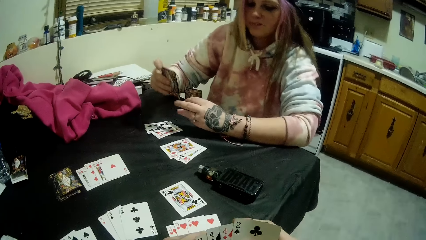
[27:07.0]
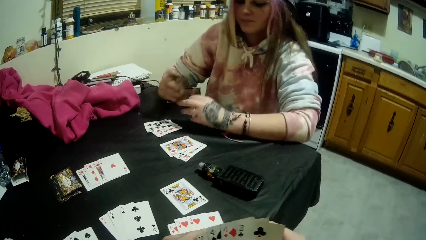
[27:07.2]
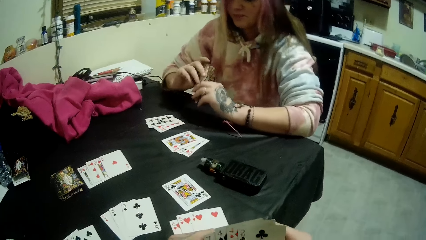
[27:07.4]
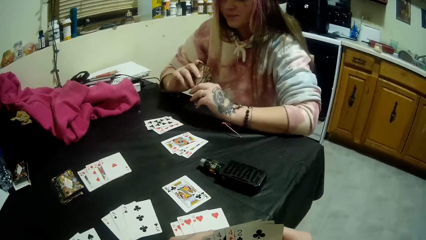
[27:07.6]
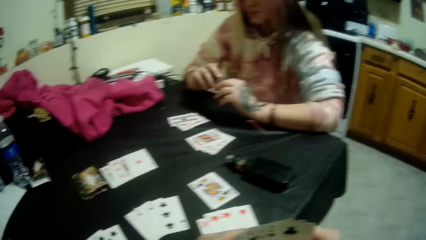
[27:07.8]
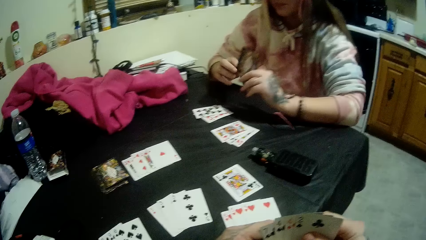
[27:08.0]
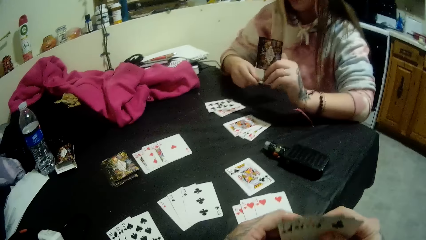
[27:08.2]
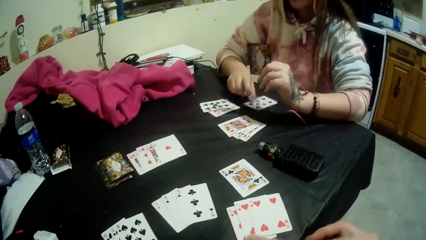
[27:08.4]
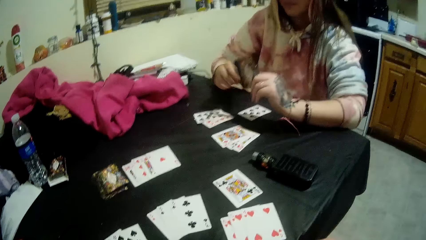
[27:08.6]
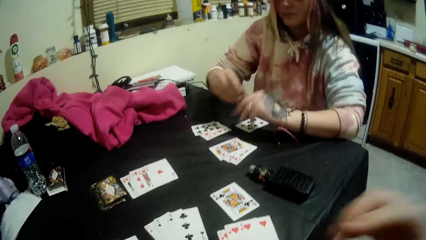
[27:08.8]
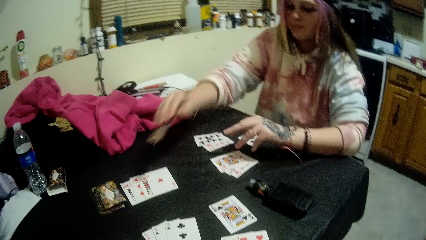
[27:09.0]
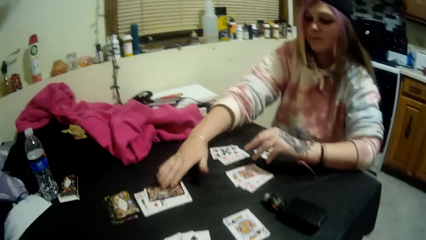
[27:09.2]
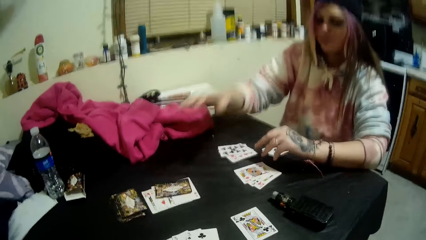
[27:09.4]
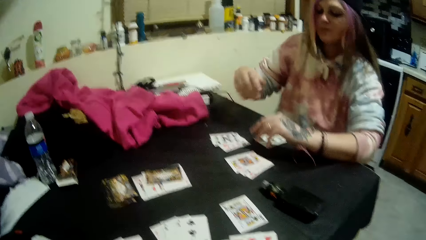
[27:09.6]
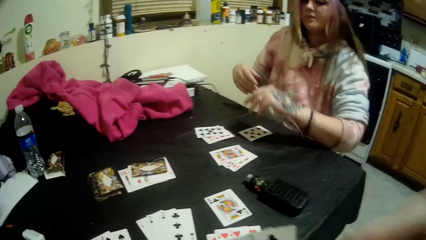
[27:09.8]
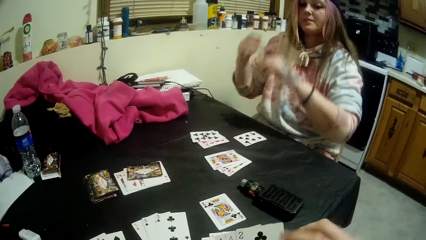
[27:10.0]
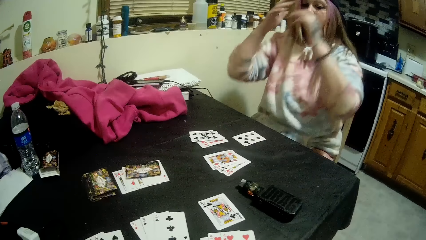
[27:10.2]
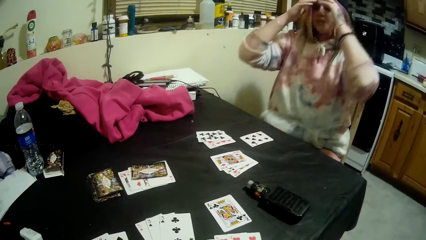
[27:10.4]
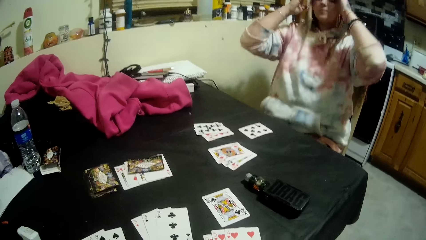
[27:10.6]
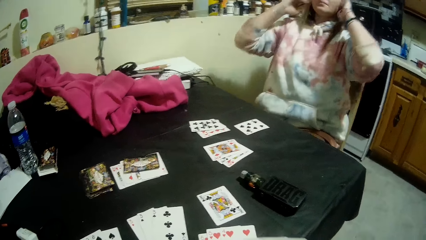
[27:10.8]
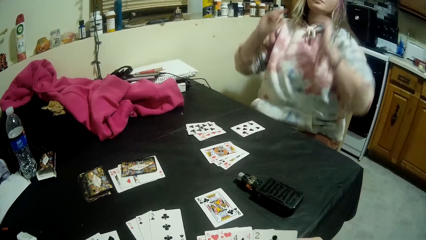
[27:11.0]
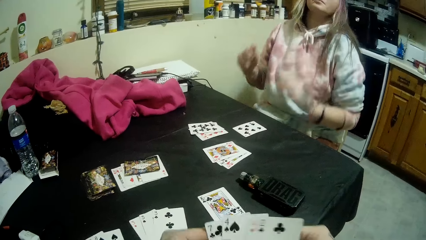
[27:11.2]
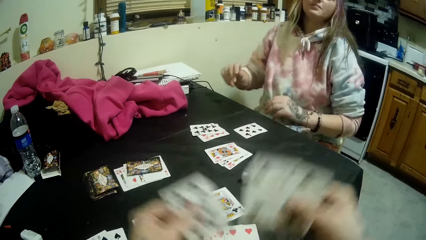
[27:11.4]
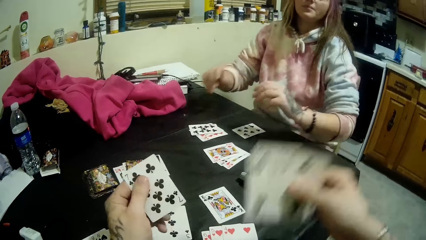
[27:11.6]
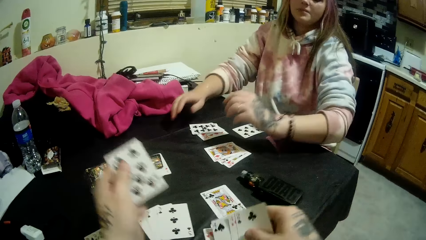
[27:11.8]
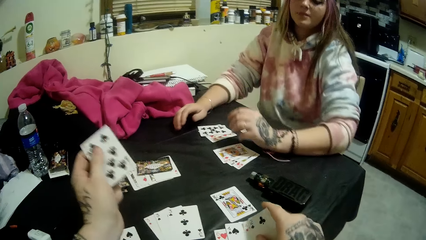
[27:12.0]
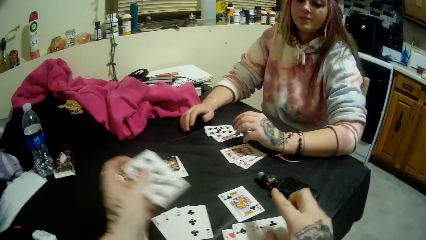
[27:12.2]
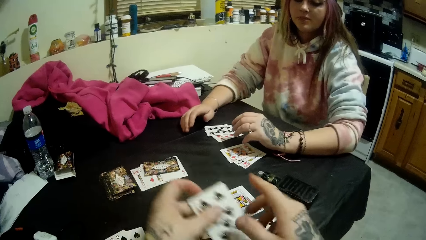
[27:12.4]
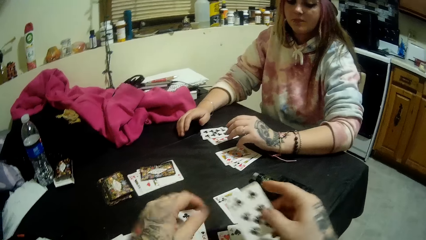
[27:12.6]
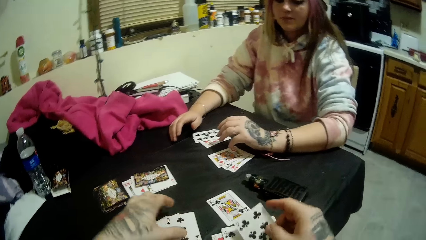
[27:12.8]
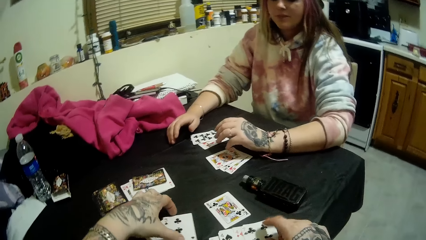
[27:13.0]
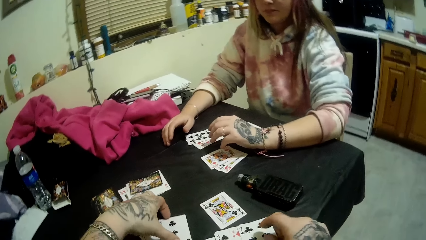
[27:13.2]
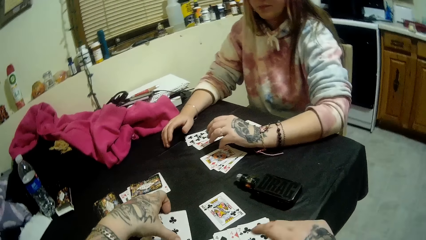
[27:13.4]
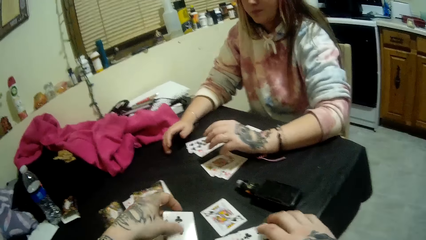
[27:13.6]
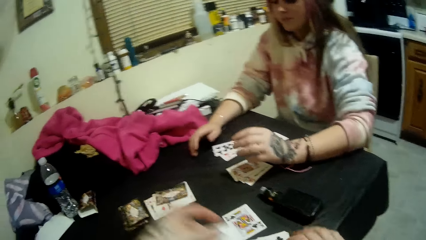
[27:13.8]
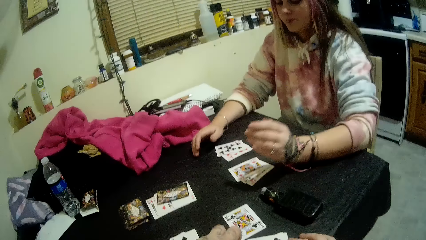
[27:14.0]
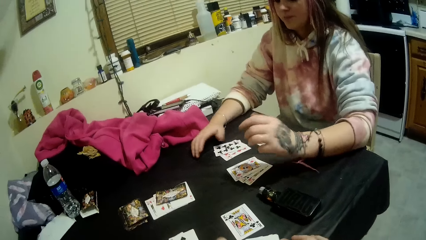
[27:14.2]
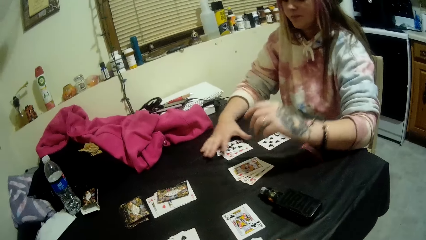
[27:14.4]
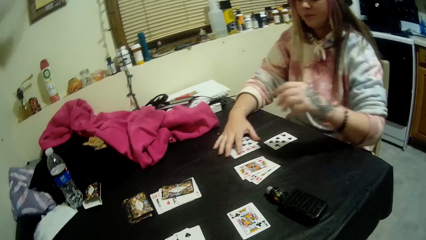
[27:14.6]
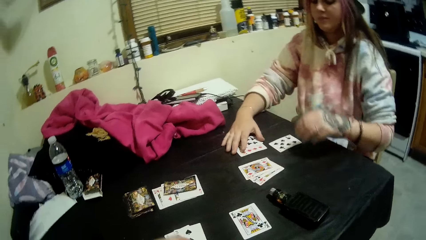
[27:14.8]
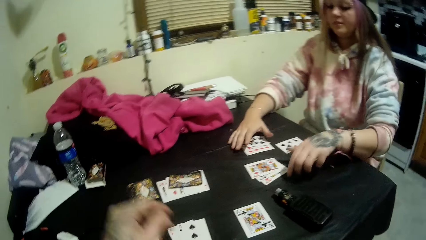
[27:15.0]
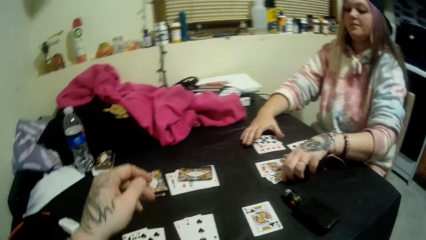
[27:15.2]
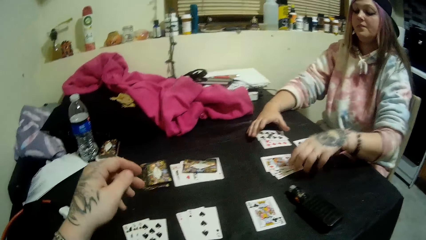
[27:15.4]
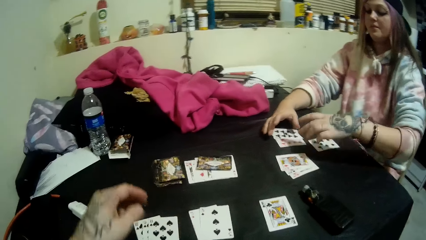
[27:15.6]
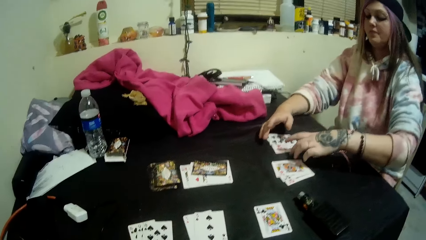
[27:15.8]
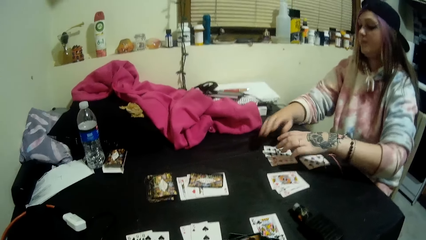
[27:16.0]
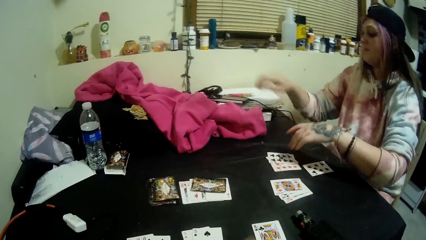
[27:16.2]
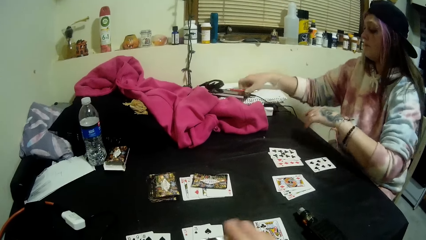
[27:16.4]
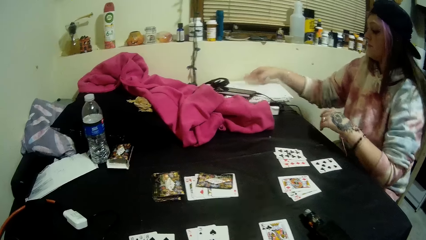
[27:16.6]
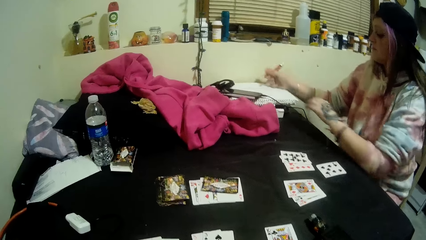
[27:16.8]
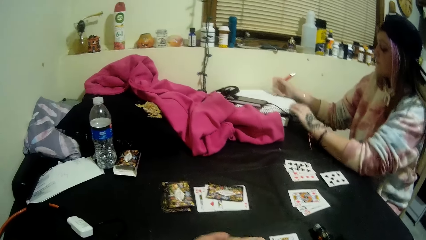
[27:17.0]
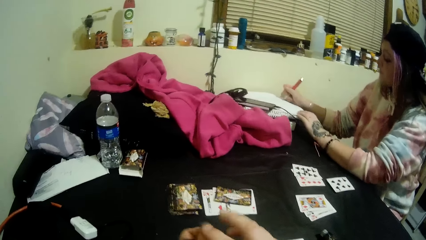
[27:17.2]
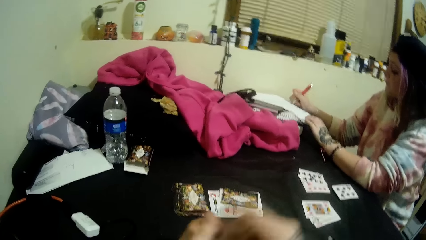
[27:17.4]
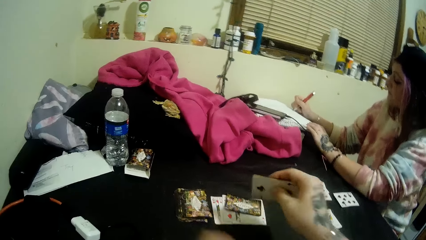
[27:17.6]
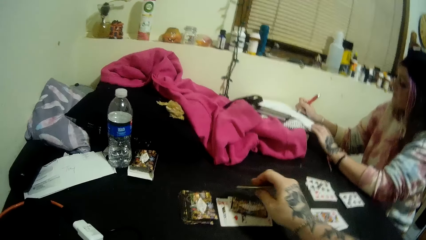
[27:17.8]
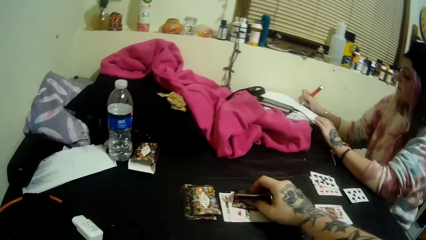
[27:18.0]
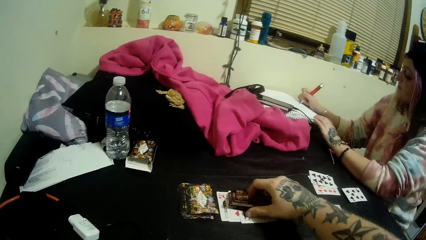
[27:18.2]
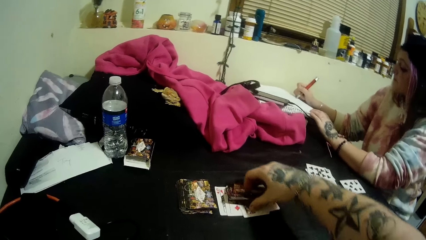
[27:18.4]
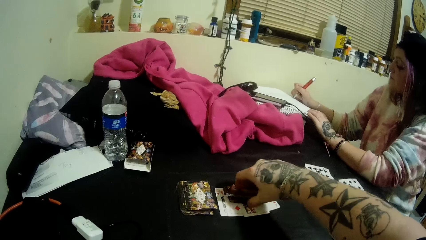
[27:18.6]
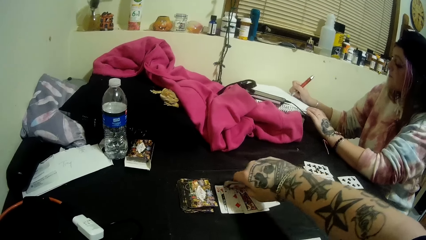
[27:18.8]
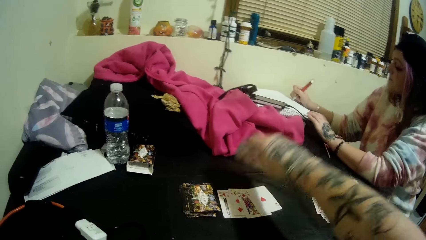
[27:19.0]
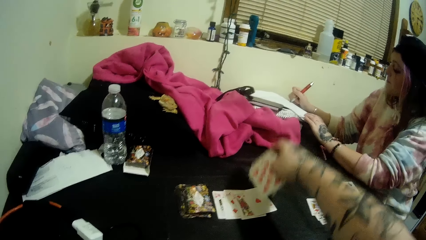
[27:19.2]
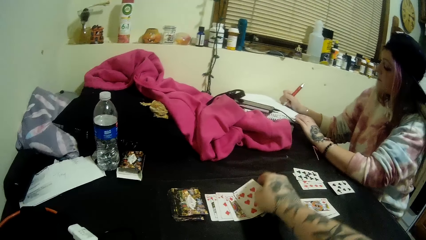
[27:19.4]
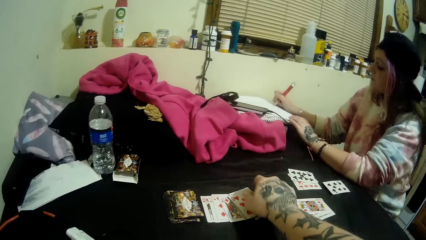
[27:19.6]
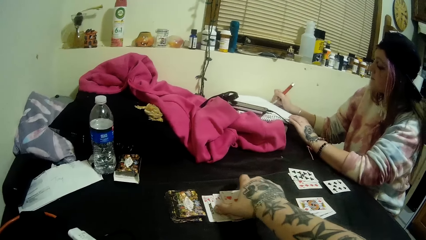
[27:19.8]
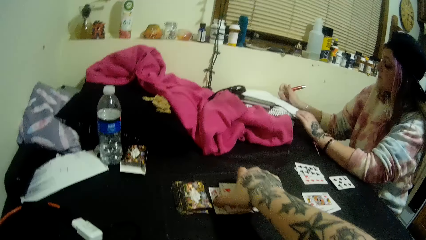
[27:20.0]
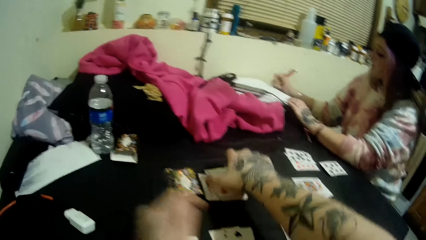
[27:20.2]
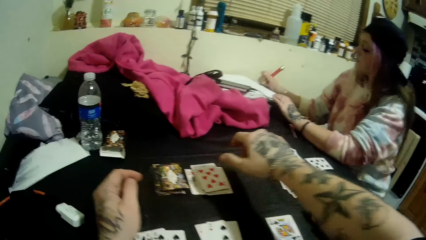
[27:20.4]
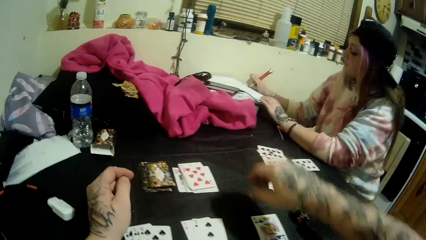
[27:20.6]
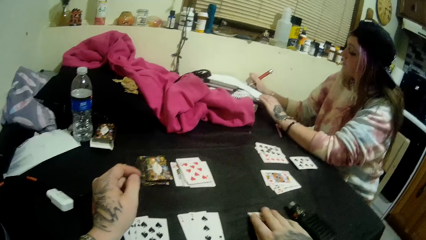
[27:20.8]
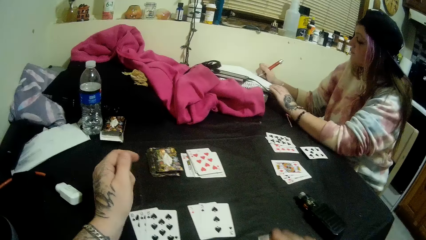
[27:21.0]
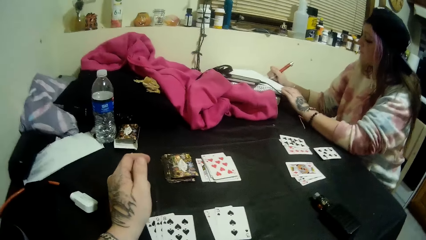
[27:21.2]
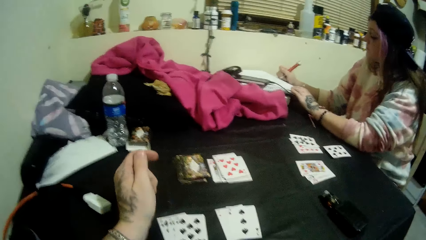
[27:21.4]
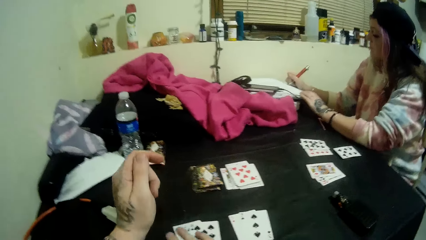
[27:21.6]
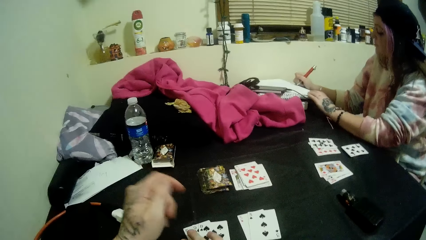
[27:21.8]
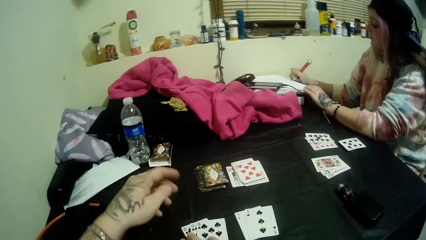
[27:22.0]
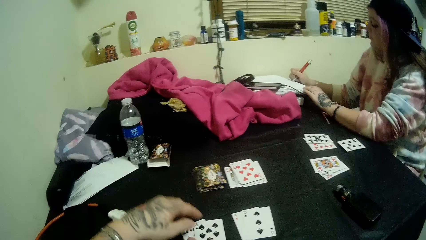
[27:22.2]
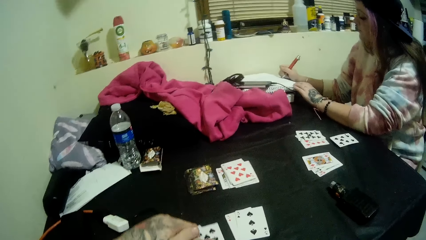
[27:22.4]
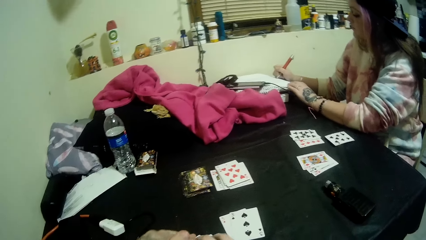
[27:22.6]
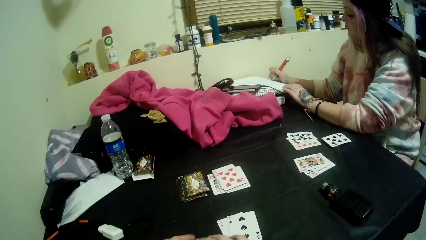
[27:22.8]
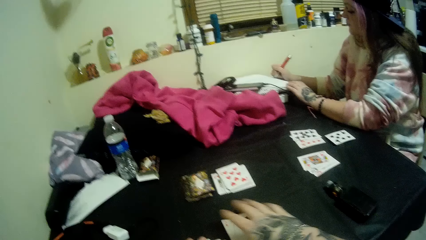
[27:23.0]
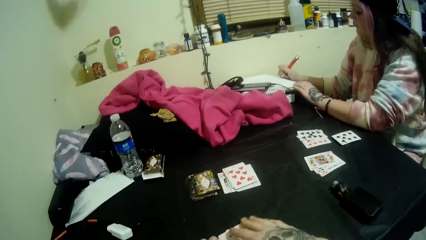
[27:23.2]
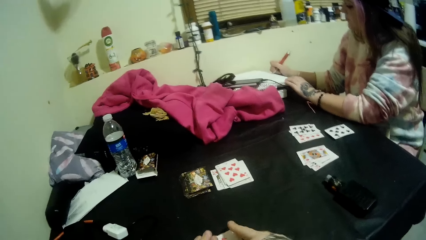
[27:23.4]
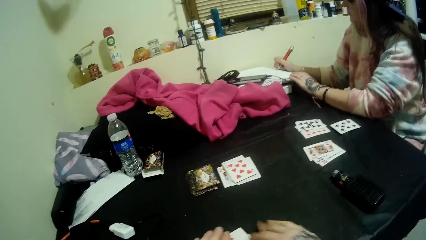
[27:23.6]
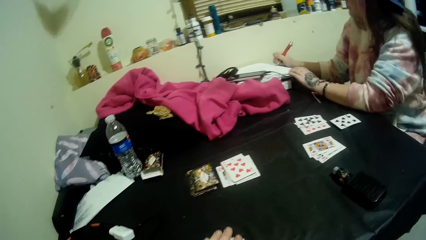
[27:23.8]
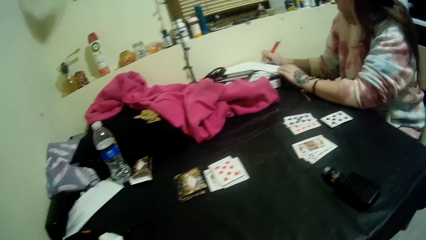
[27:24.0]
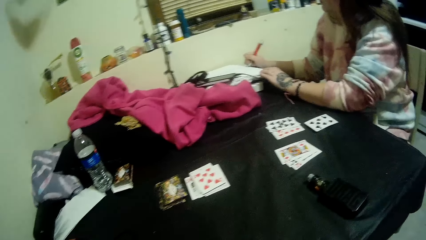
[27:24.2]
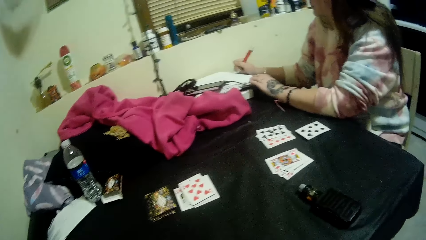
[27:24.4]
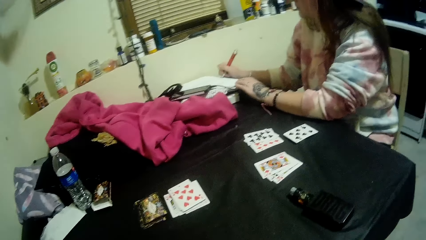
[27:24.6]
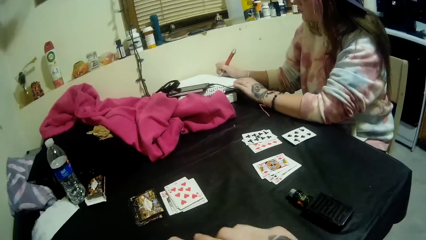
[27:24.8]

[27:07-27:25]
The lady holds the cards in her left hand with both hands. She drops another card onto the table with her right hand. She passes the card in her left hand to her right hand. She drops the card in her right hand onto the table. She adjusts her hair with both hands. She rests her arms onto the table. The camera wearer shuffles the cards on the table with both hands. He aligns the cards. A man takes a pen from a book. The man writes on the book on the table with the pen. The camera wearer drops another card on the table. He turns some cards on the table. He takes another set of cards from the table with his right hand. He takes another set of cards from the table with his left hand. He takes another set of cards from the table with his right hand.
